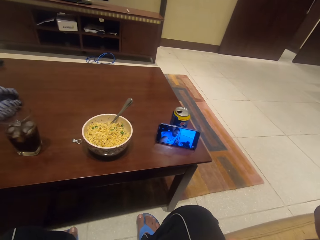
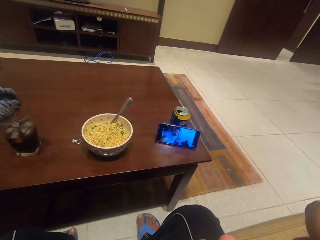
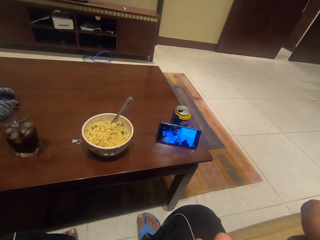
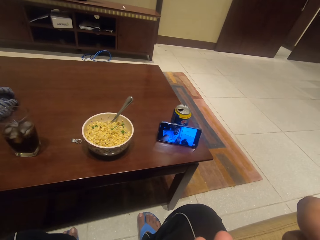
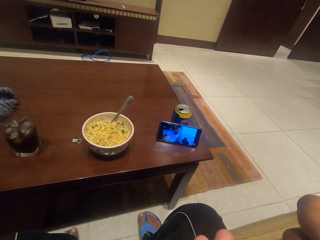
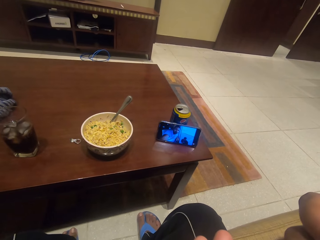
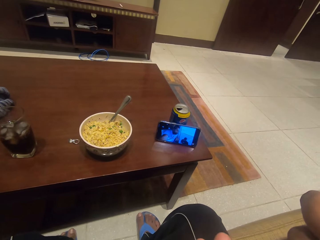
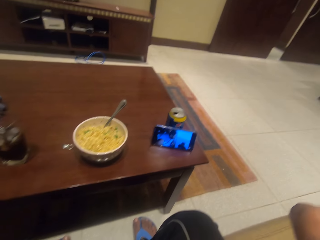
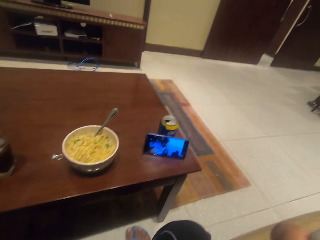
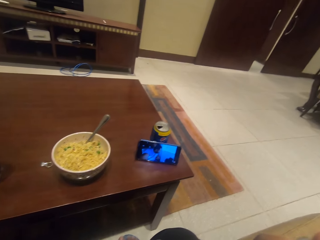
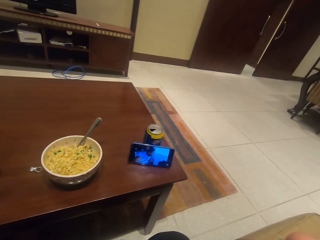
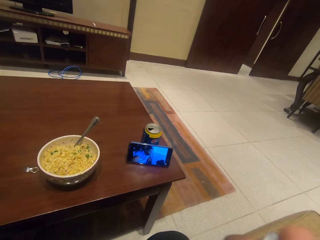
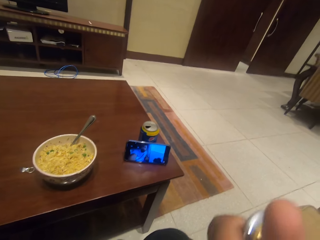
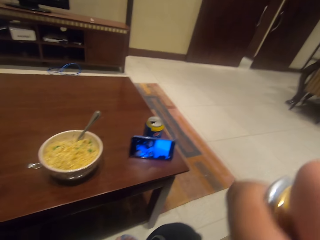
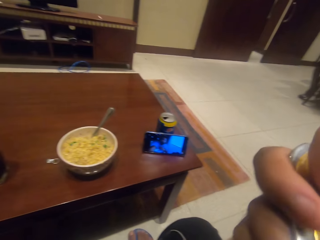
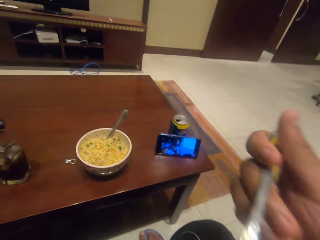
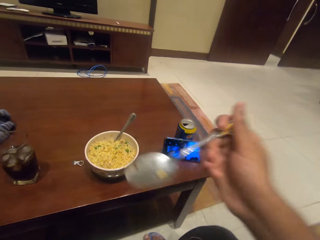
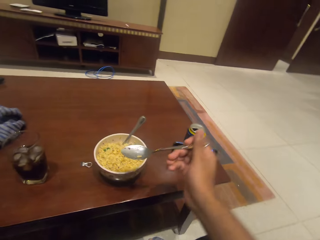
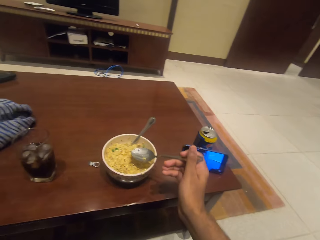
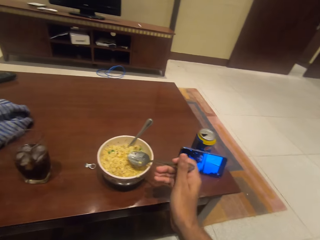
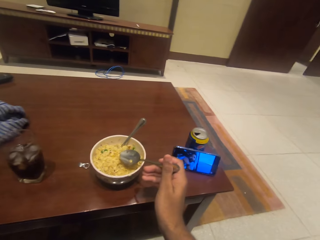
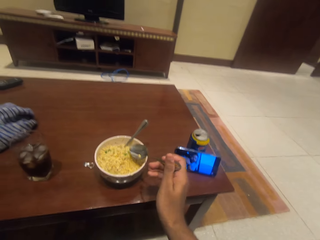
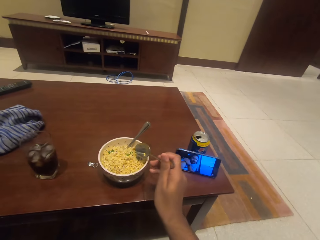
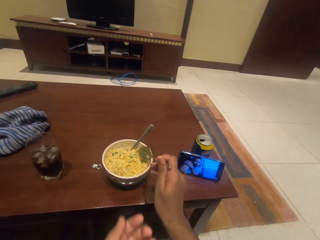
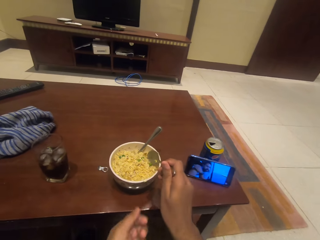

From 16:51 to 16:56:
The camera wearer eats the food.

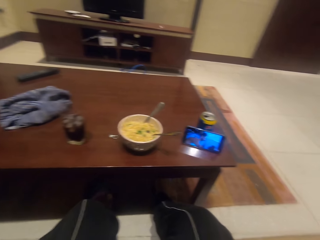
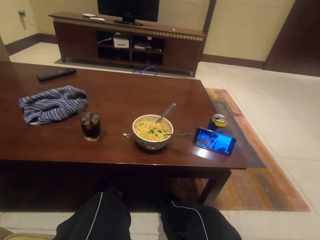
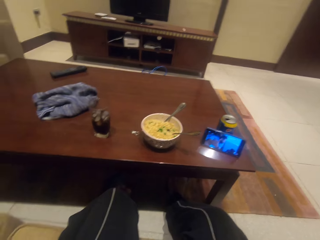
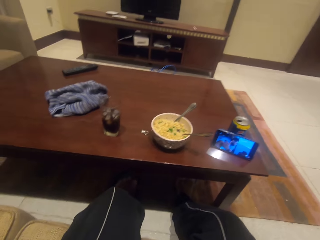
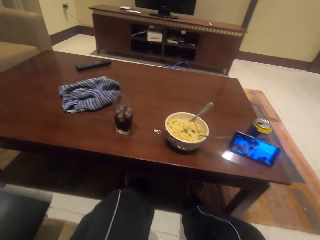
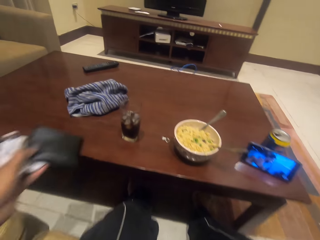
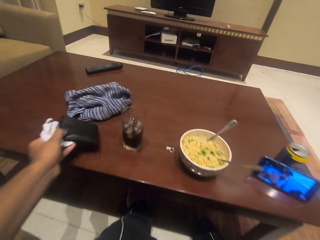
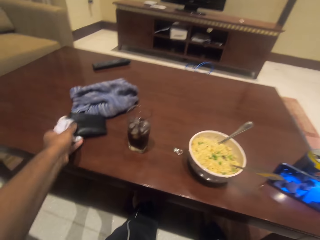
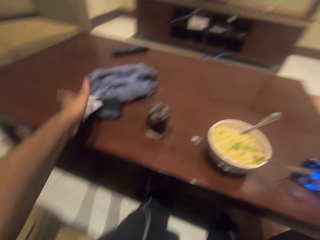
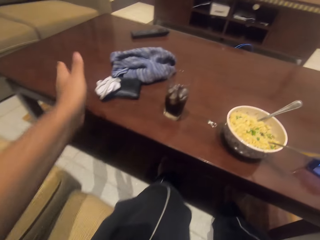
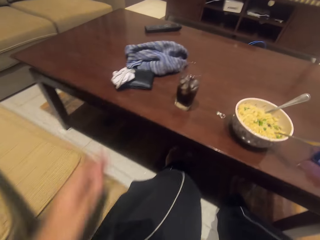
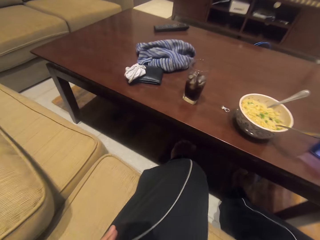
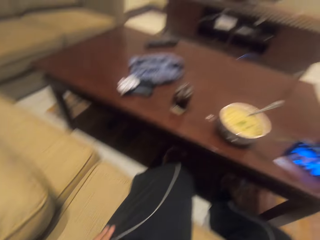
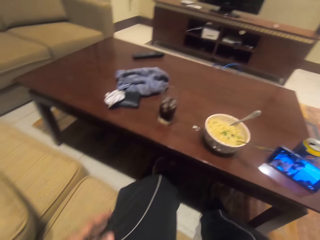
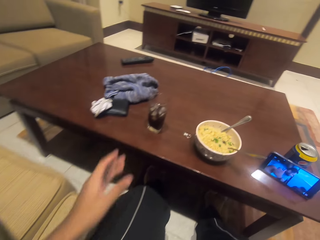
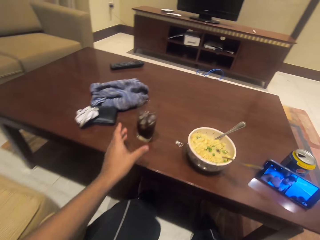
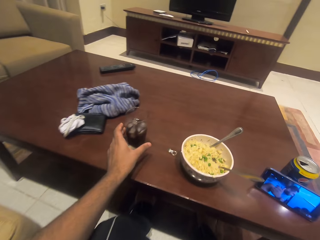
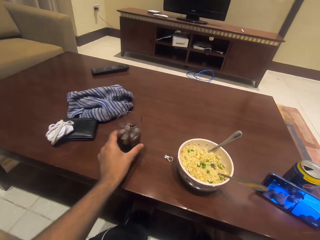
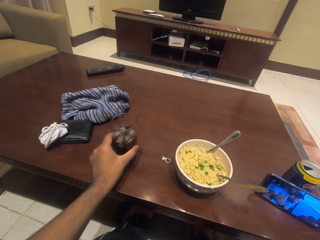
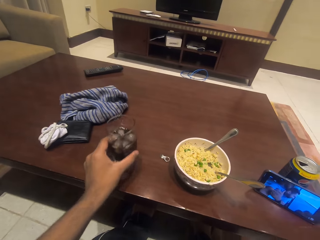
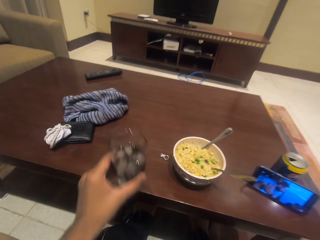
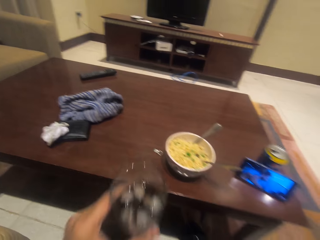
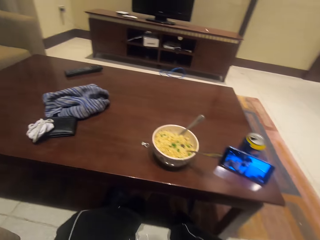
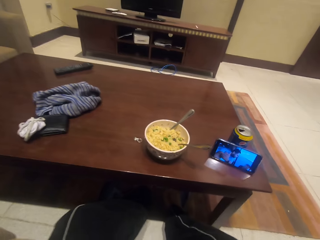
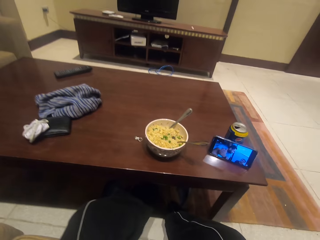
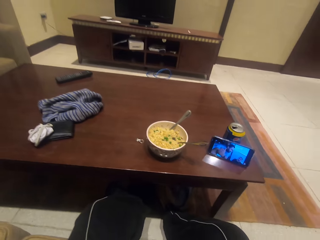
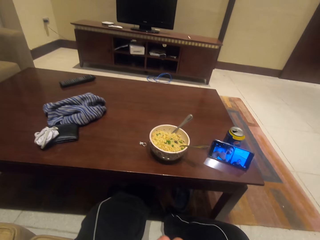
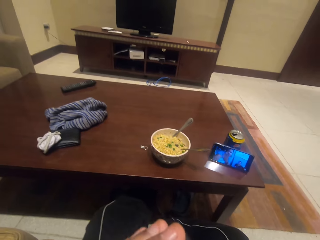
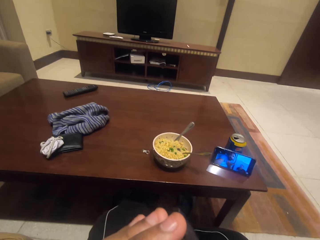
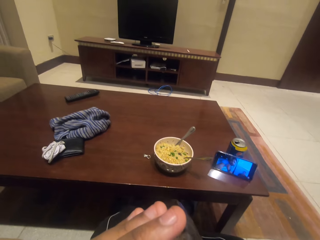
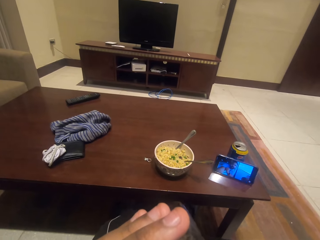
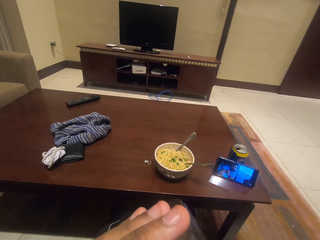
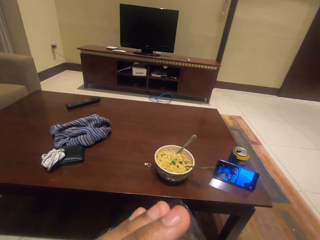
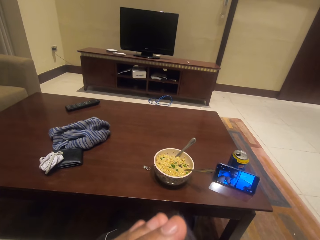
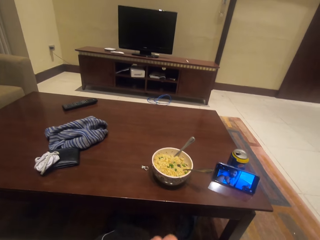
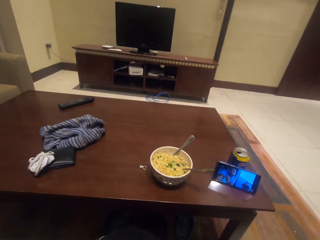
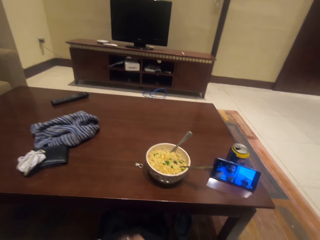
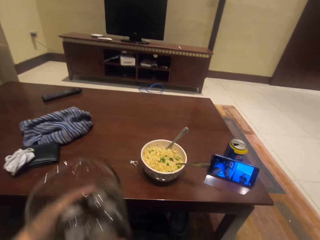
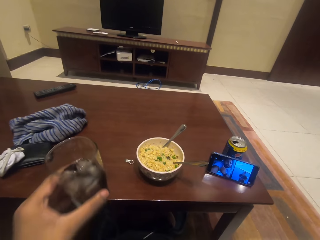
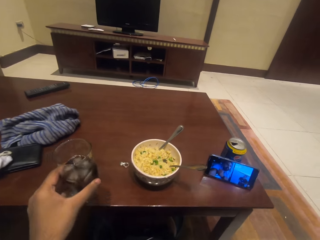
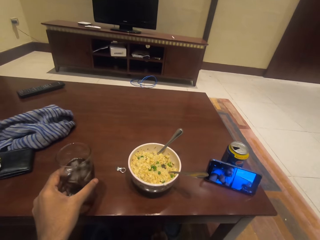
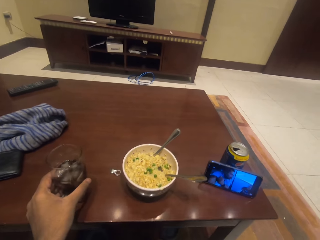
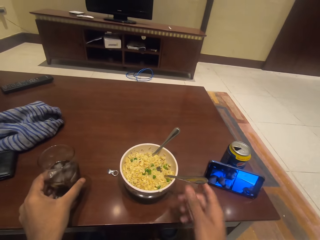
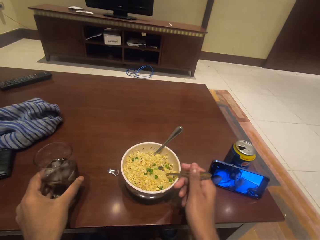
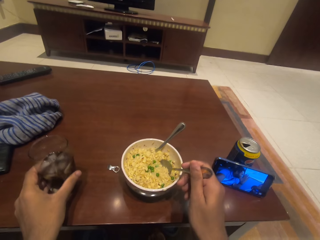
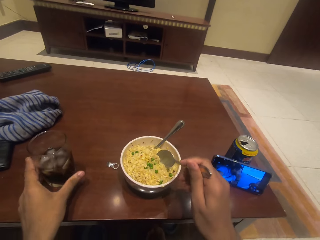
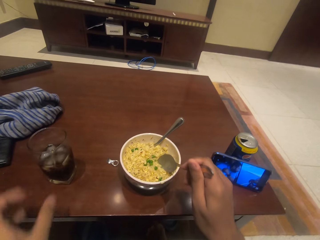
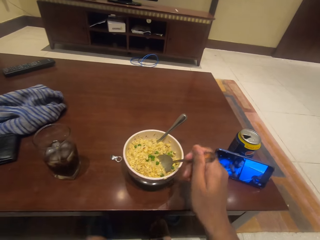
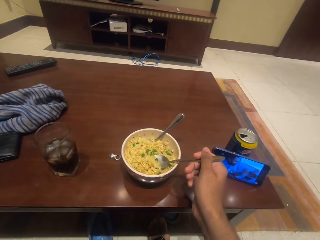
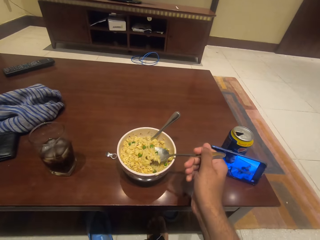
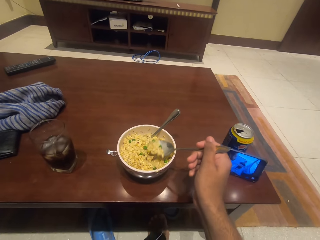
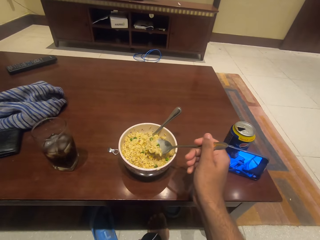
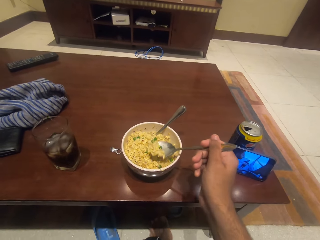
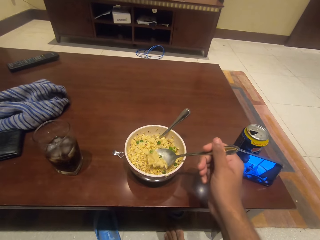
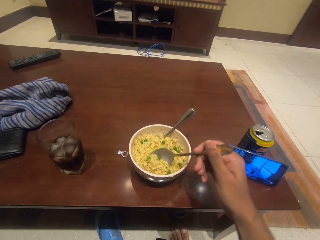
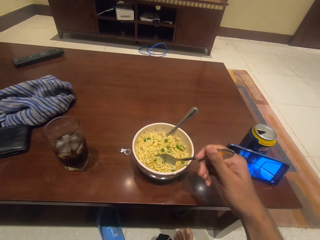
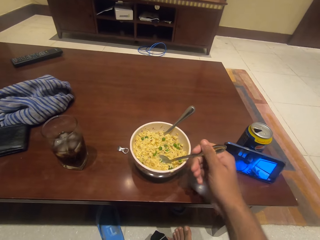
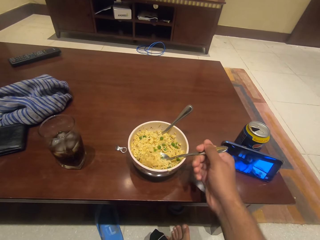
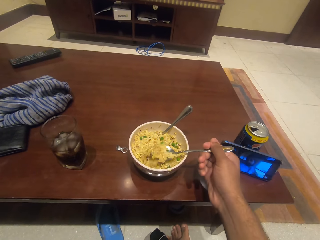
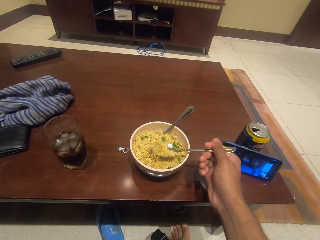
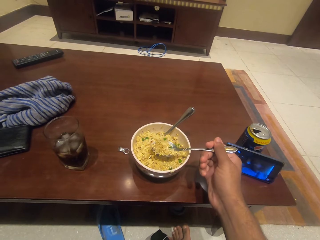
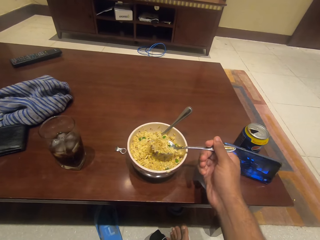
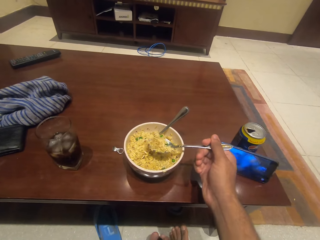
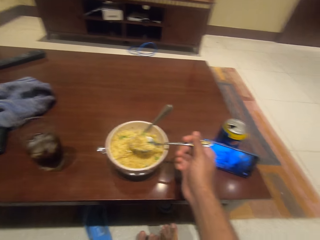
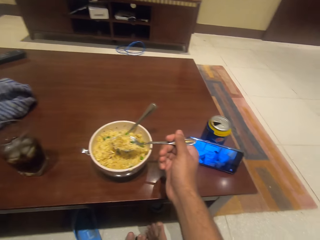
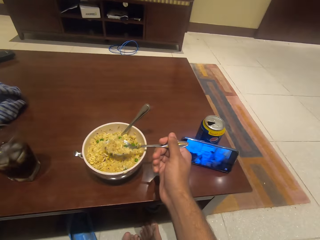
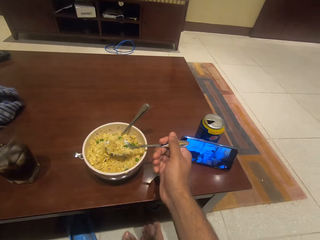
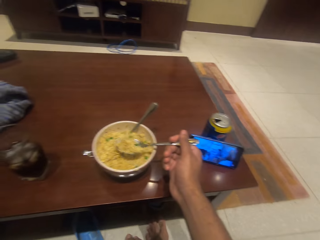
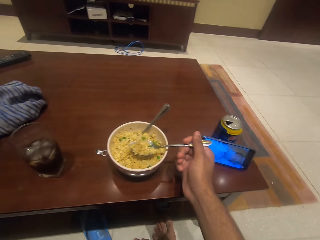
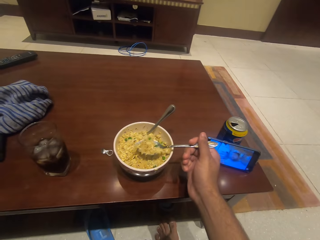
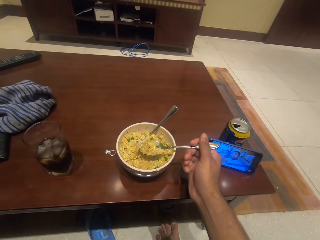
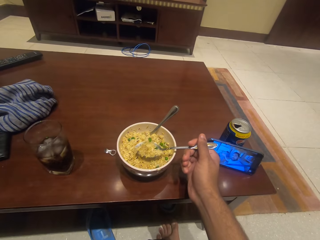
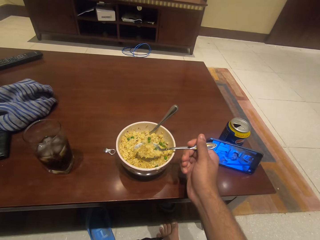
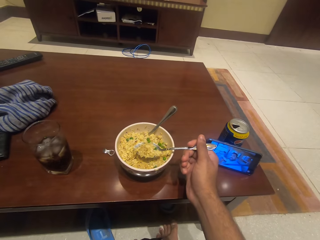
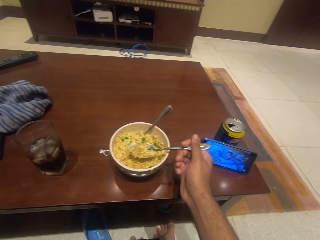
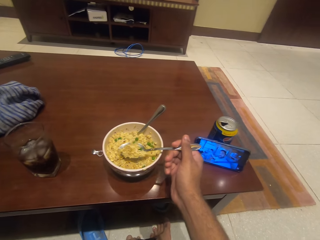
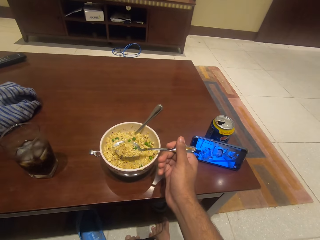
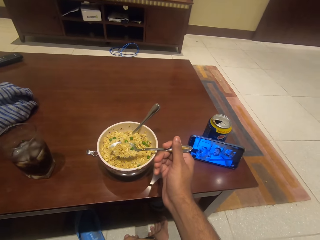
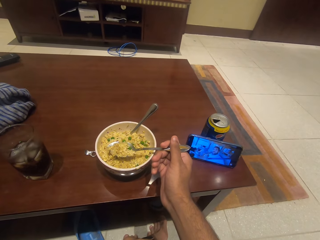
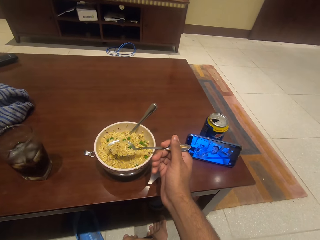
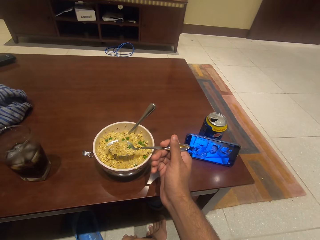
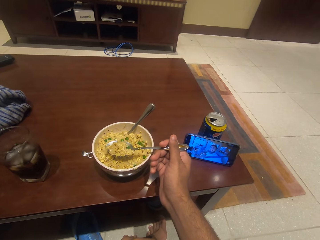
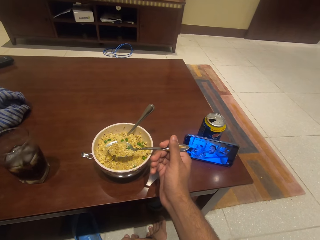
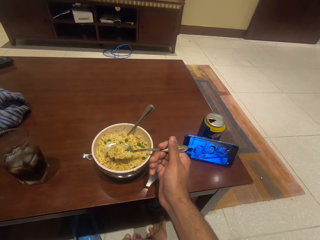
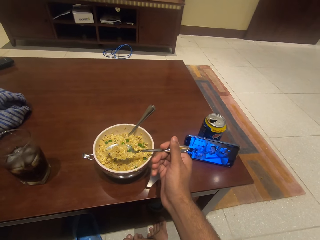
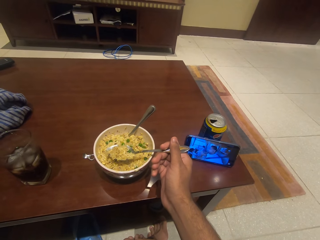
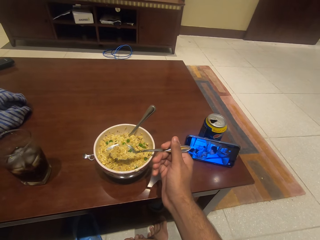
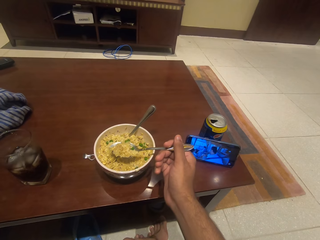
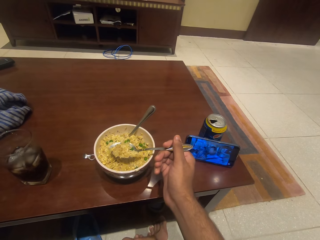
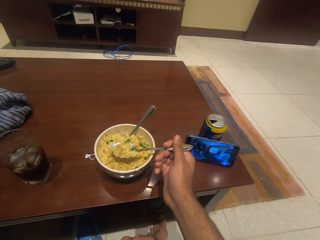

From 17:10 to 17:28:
The camera wearer puts the wallet on the table. They drink soda. They take the glass with the drink from the table. They put the glass with the drink on the table. They eat noodles. They scoop the food with the spoon.
